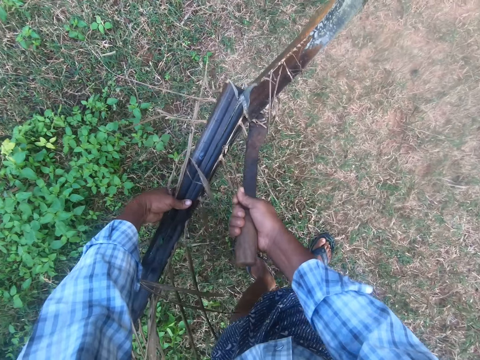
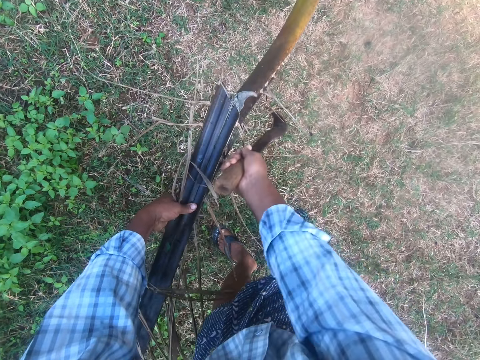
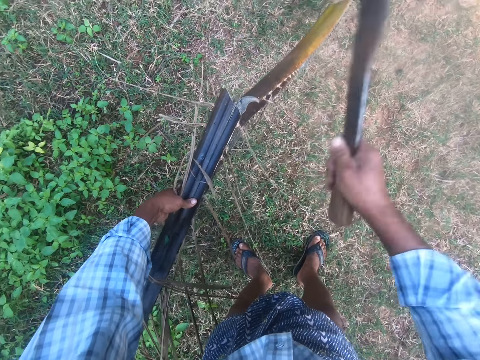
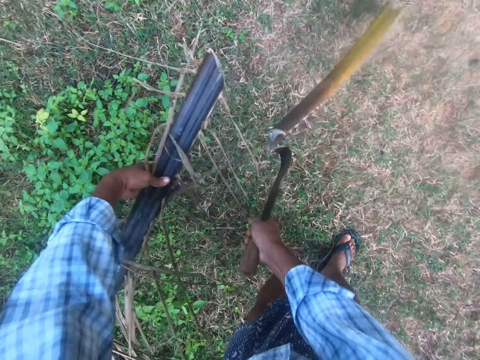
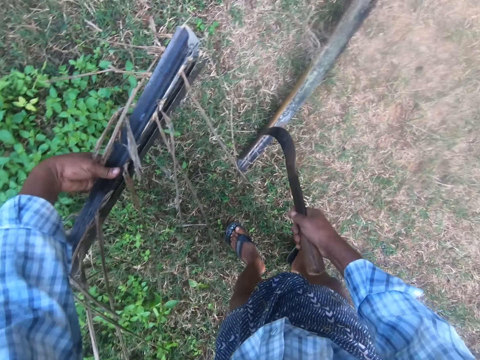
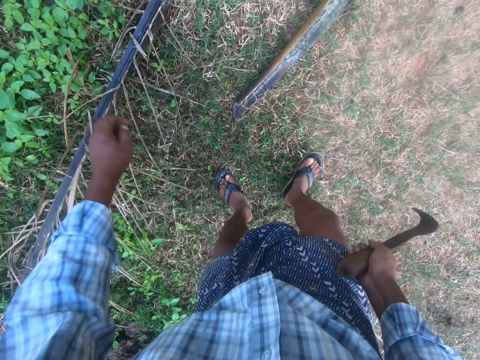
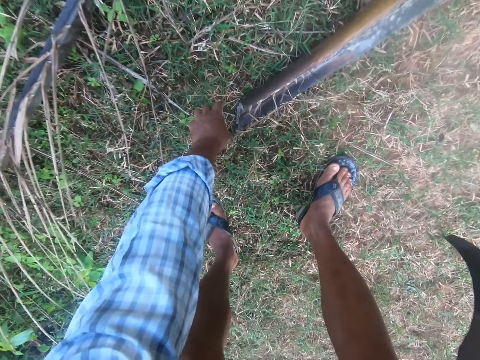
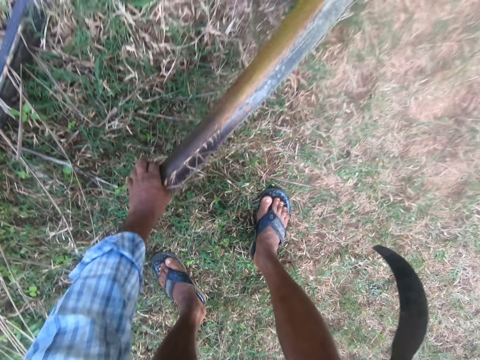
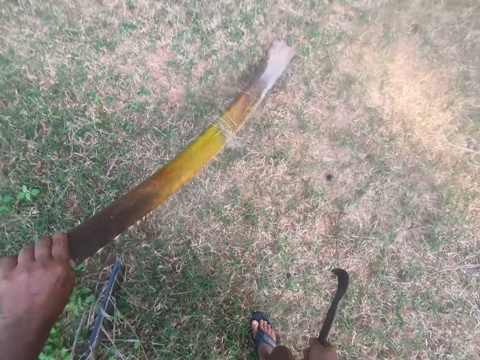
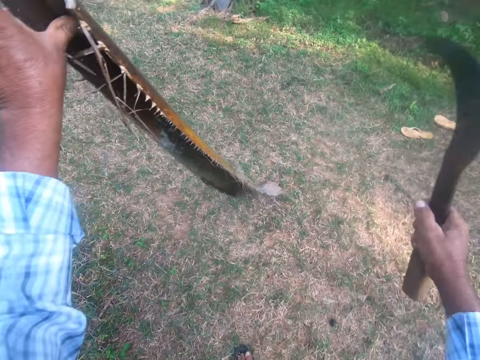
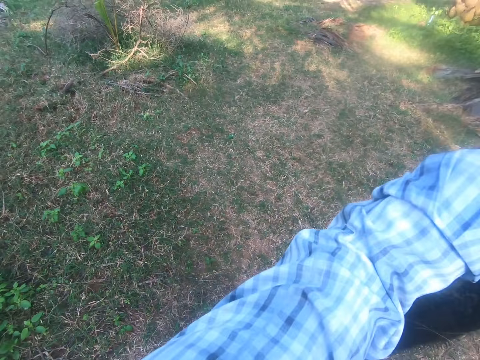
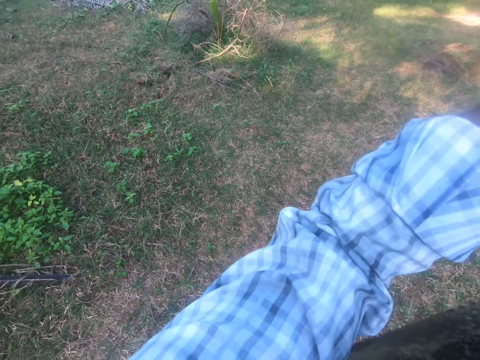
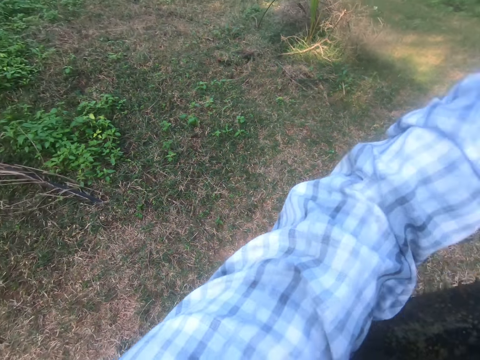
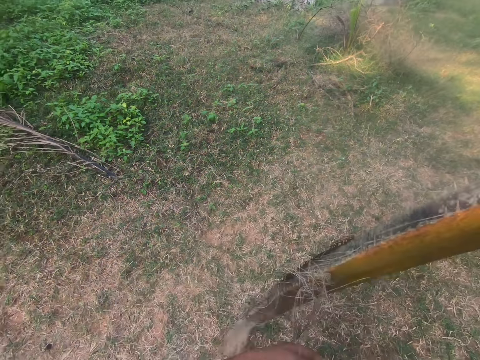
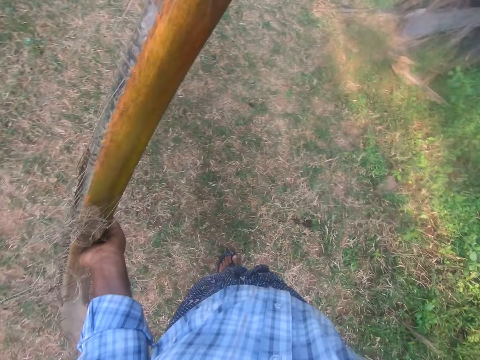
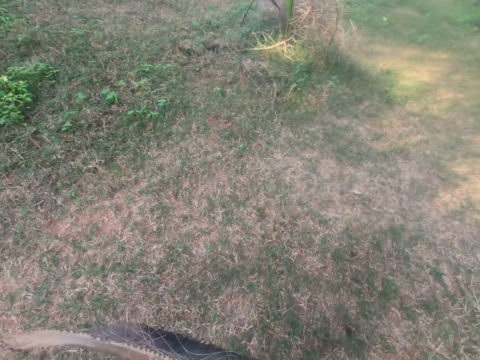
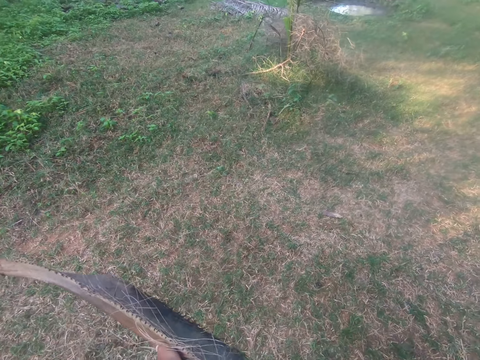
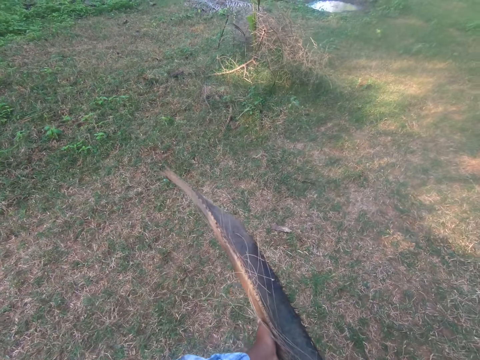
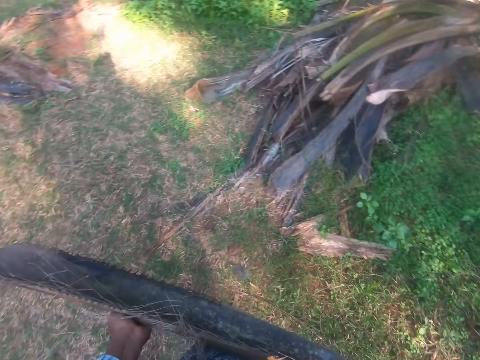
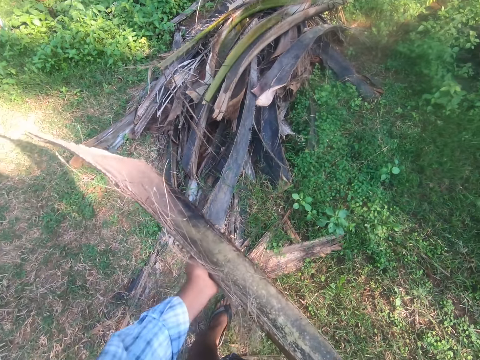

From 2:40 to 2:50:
The camera wearer drops the palm leaf on the ground with his left hand. He picks up the palm leaf with his left hand. He carries the palm leaf with both hands.

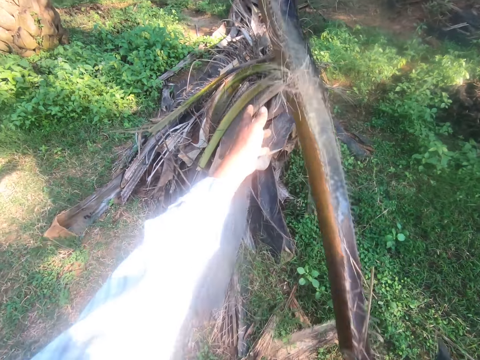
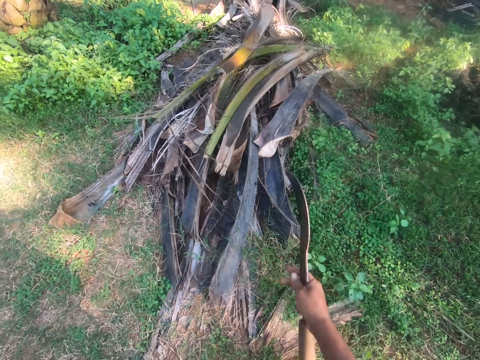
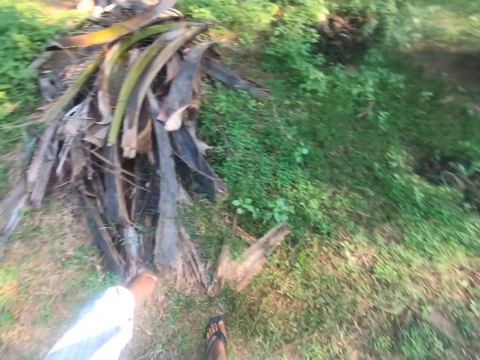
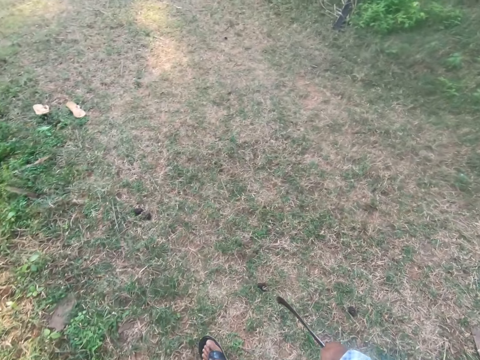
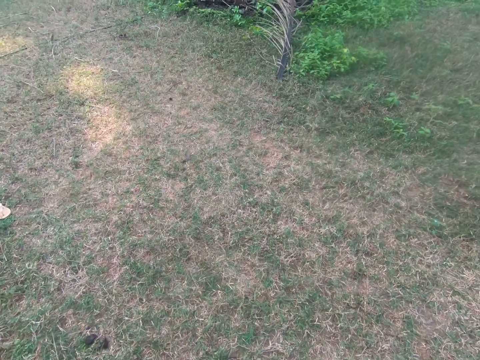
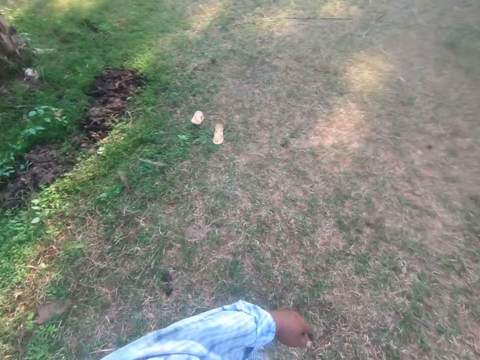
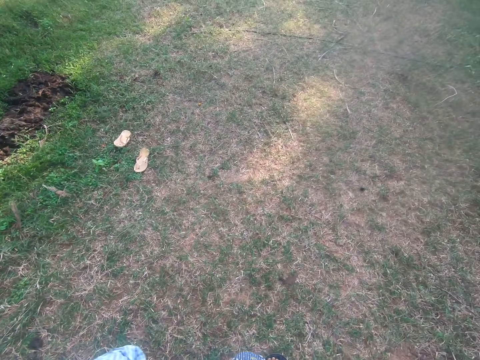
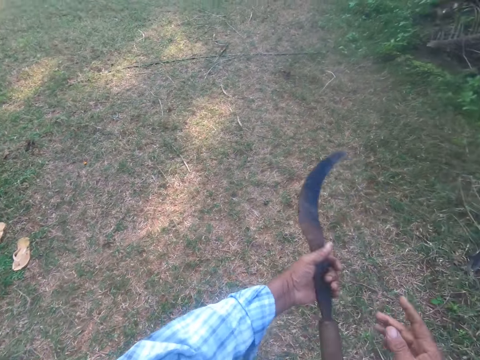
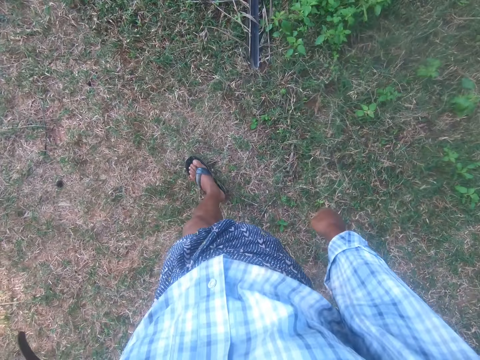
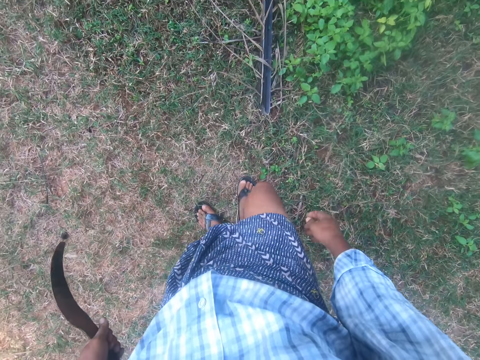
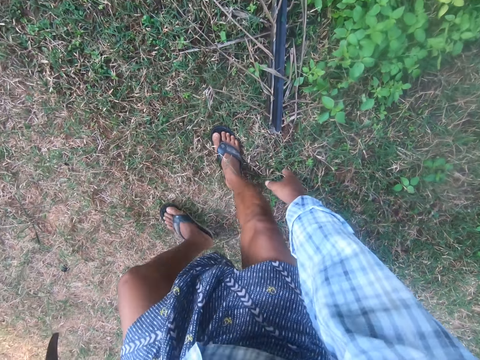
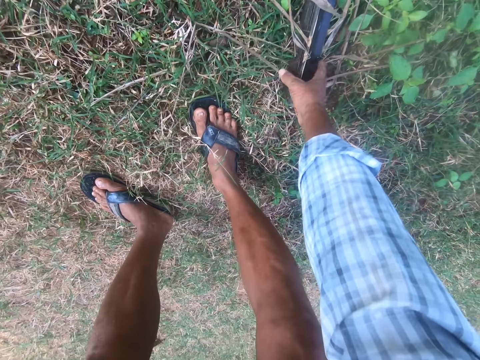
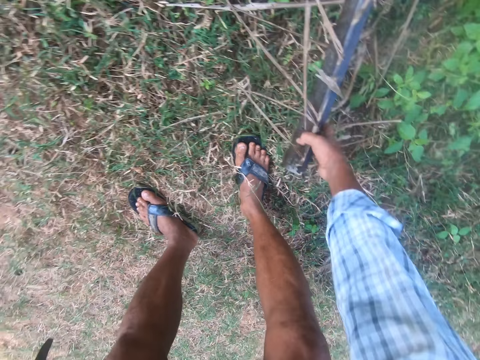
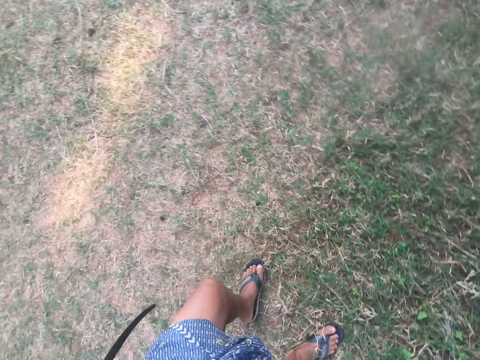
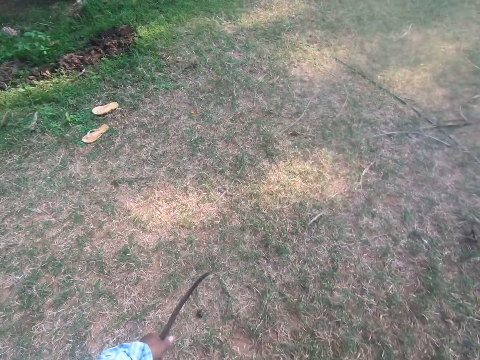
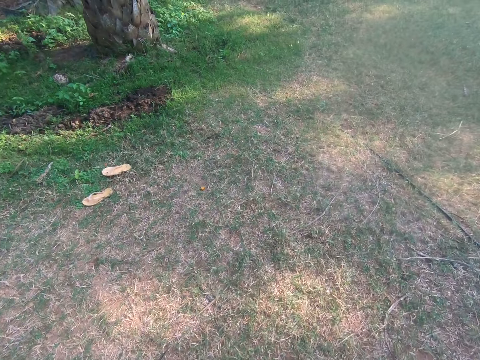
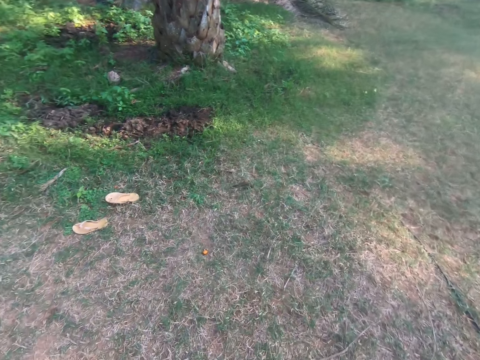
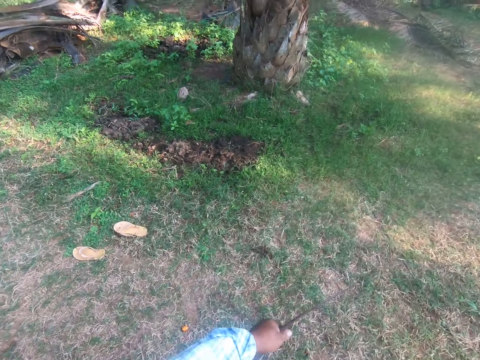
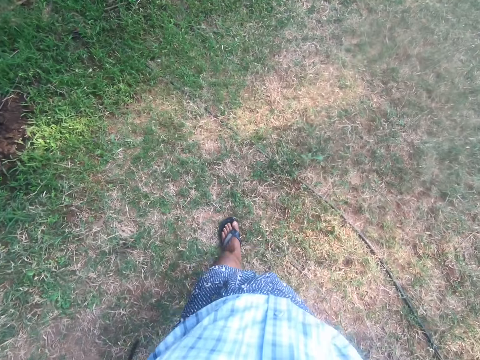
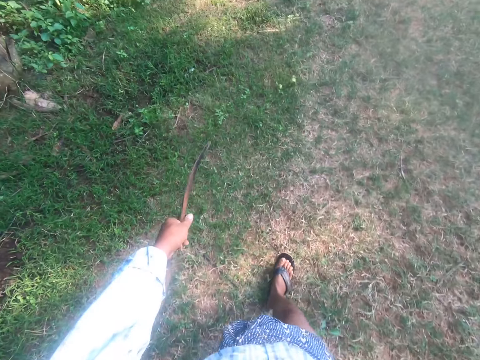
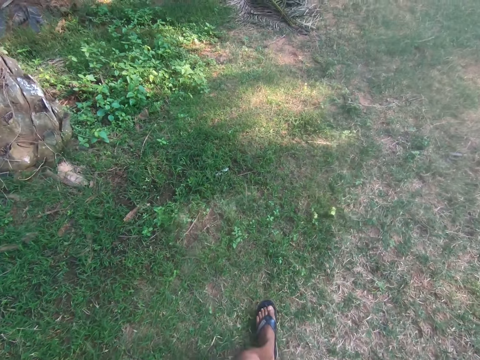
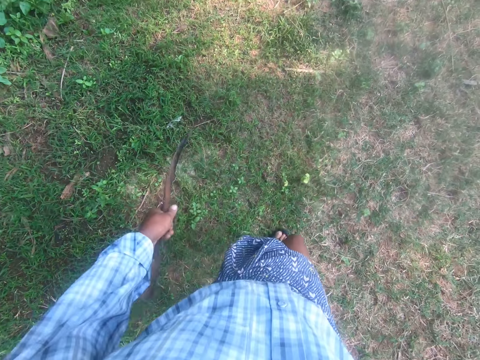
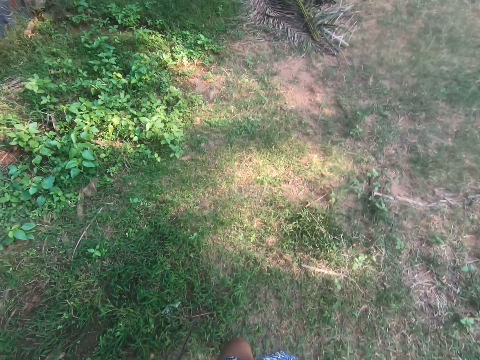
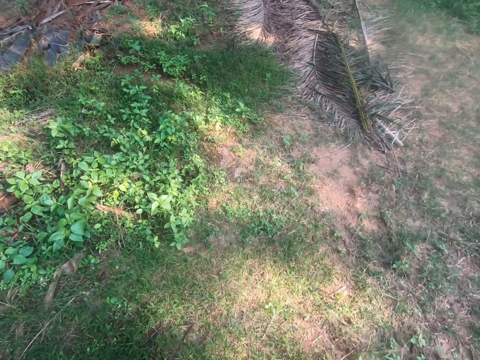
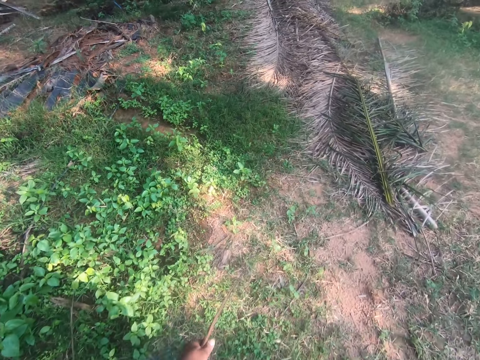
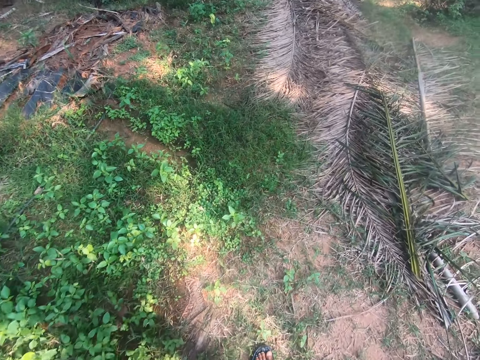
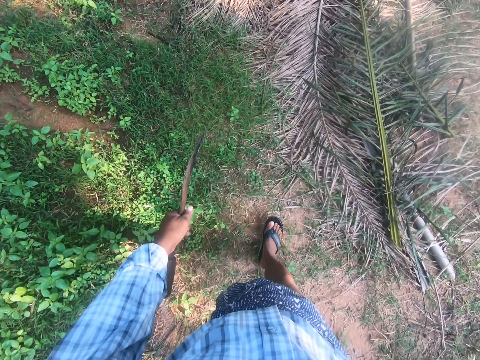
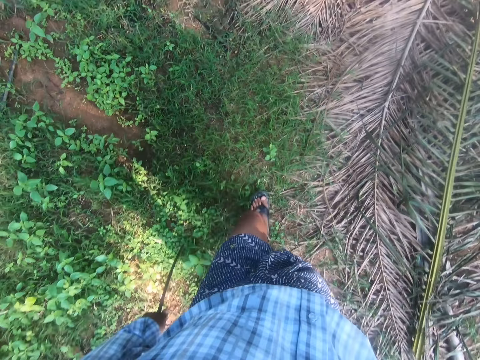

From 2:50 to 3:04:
The camera wearer drops the palm leaf or palm stalk on a palm tree with both hands. He walks. He transfers the cutlass to his left hand. He picks up the palm leaf with his right hand. He pulls the palm stalk. He walks.

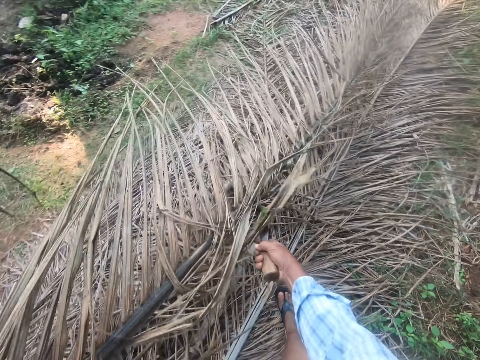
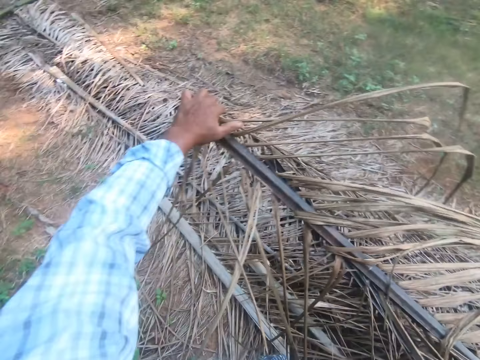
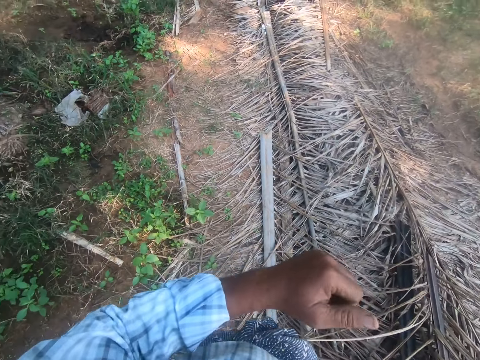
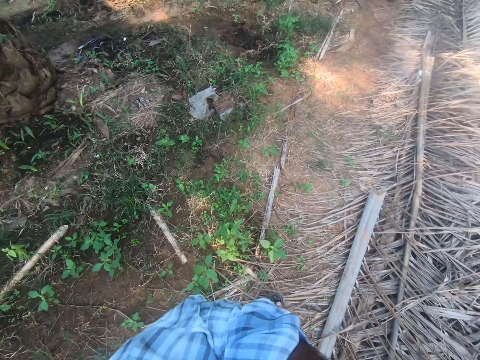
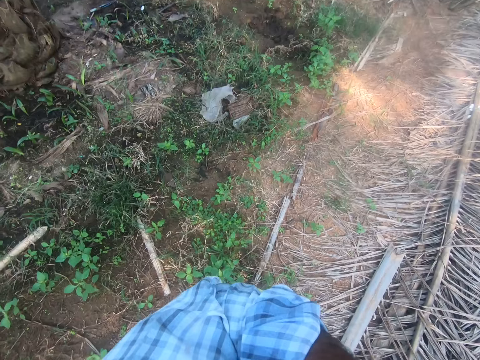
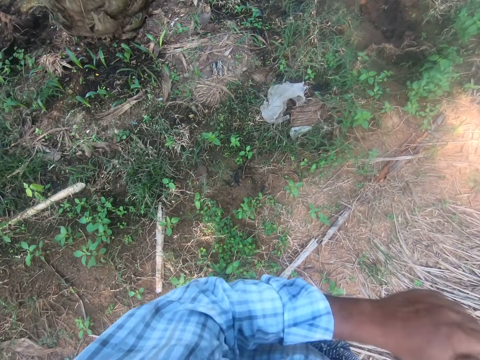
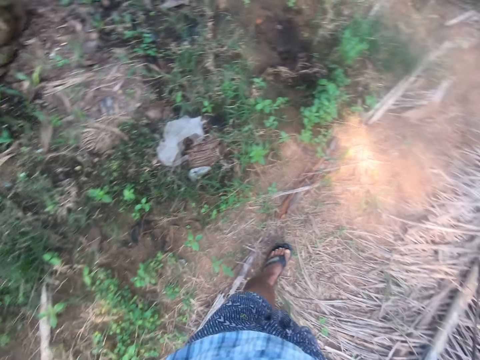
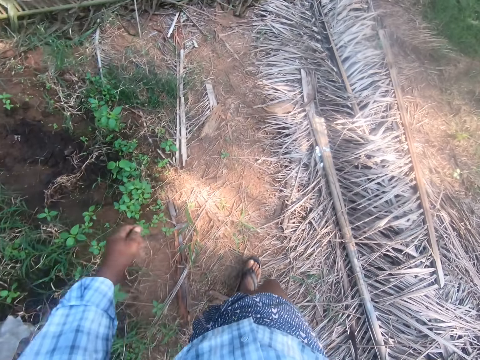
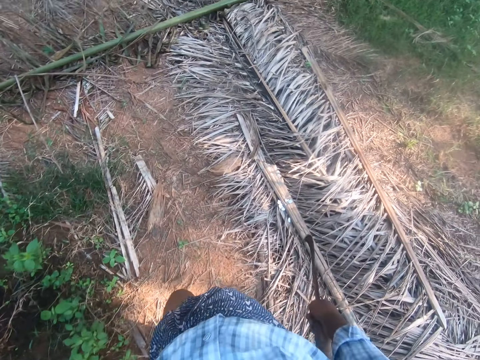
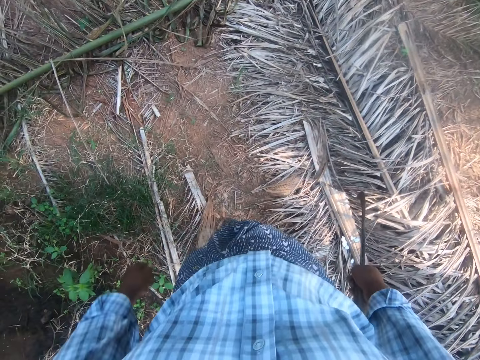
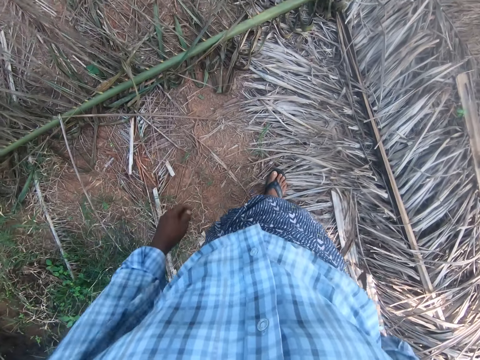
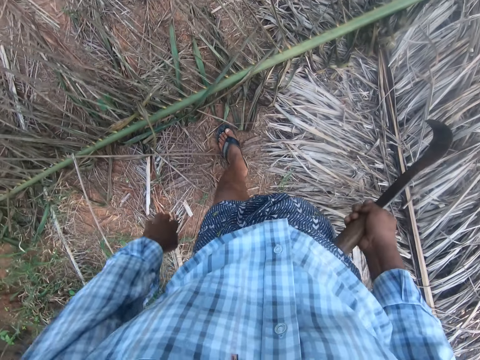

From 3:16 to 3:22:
The camera wearer drops the palm leaf on piles of palm leaf with both hands. He walks.
